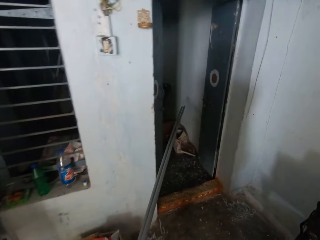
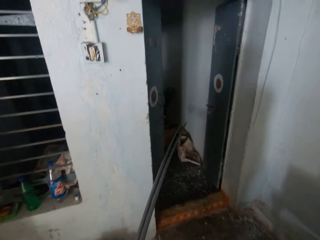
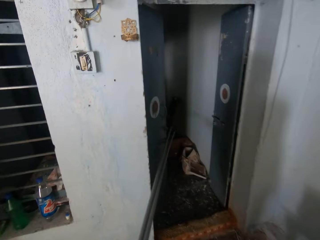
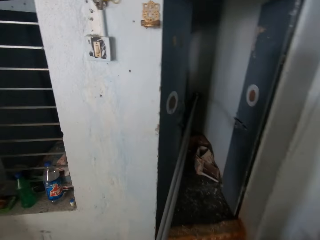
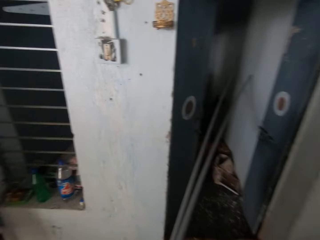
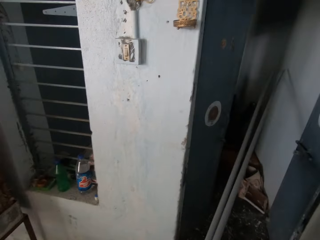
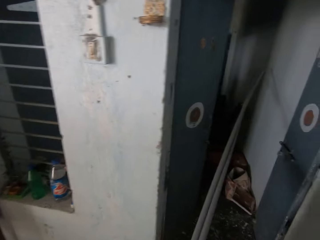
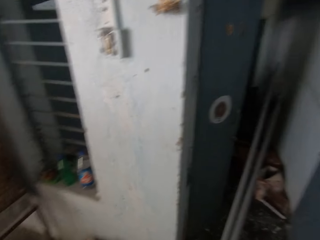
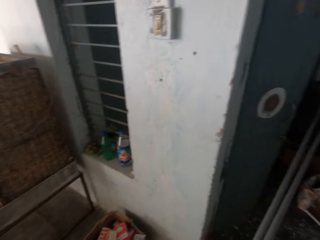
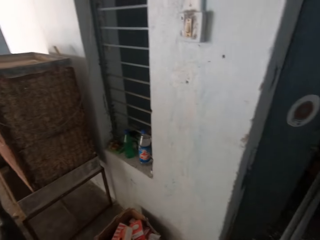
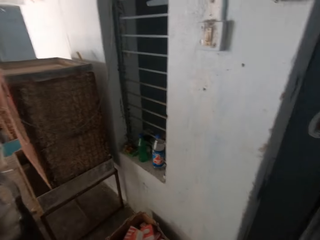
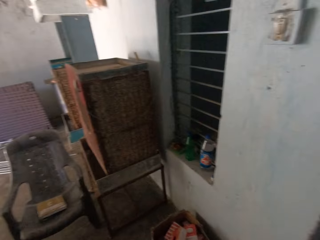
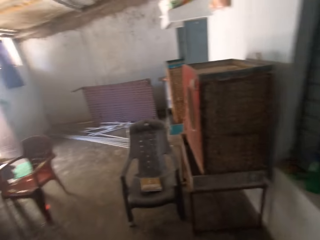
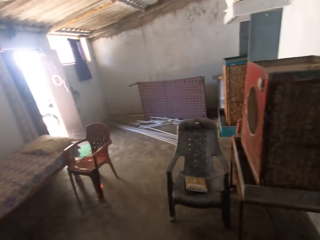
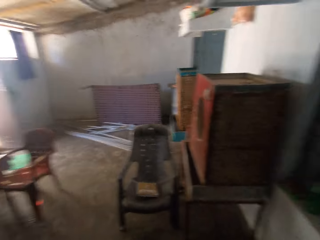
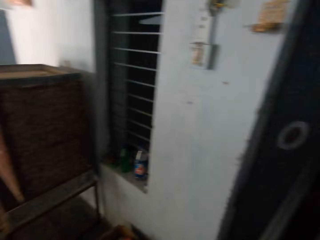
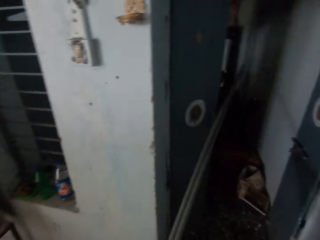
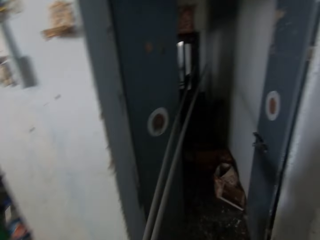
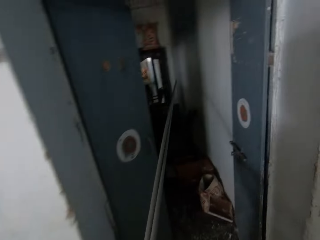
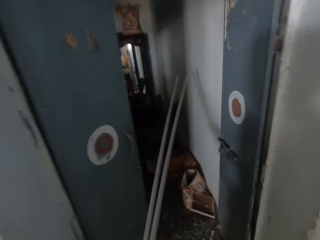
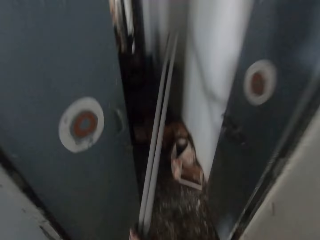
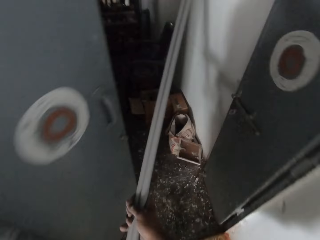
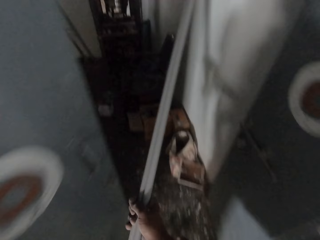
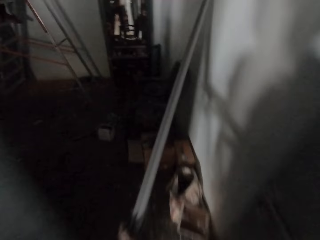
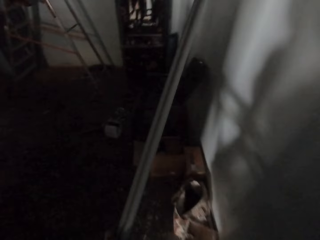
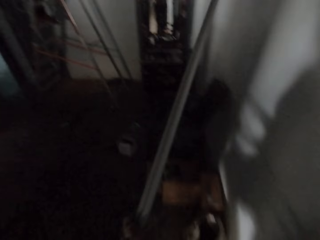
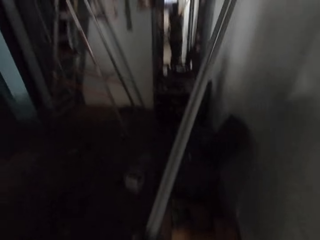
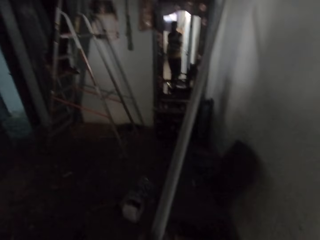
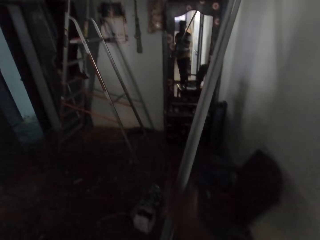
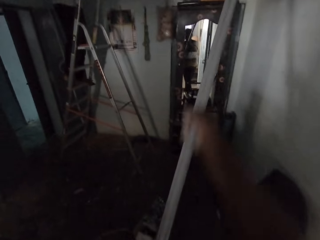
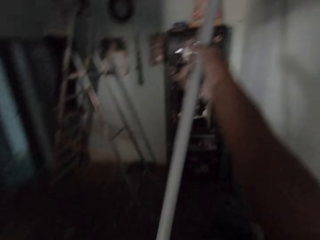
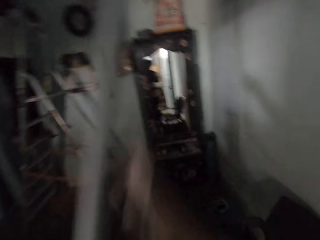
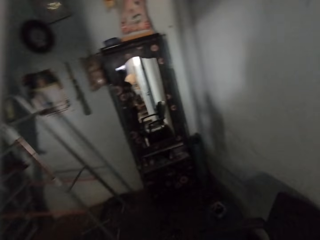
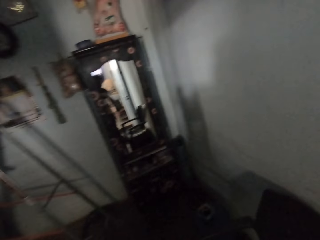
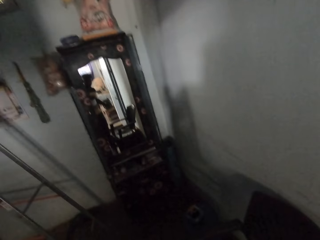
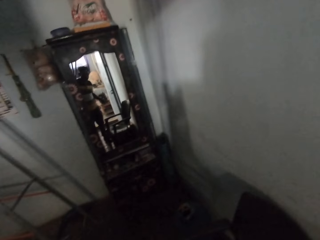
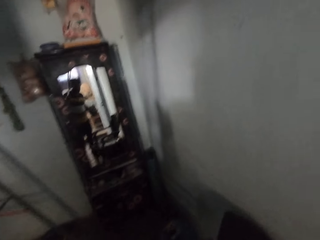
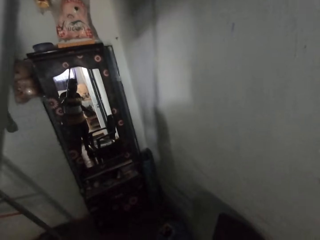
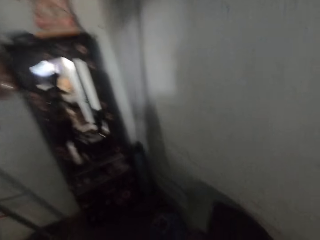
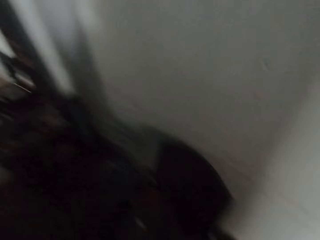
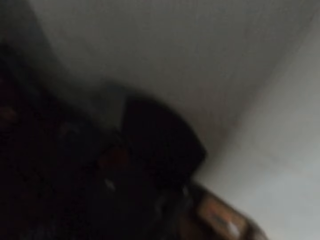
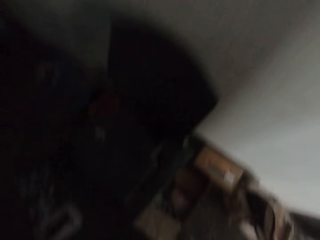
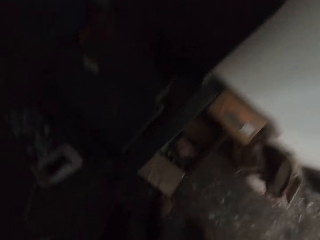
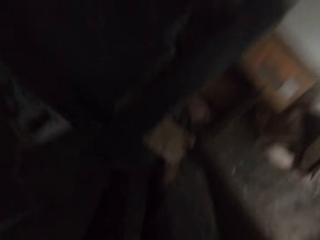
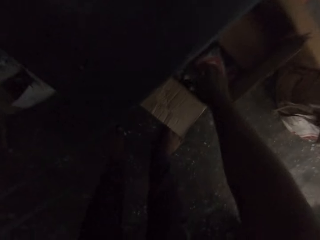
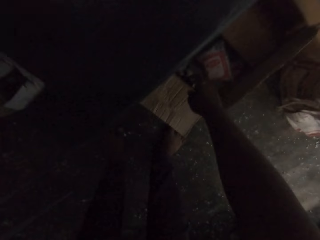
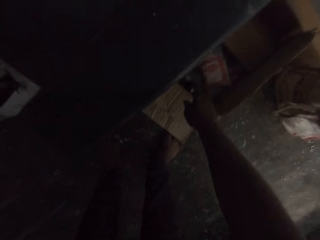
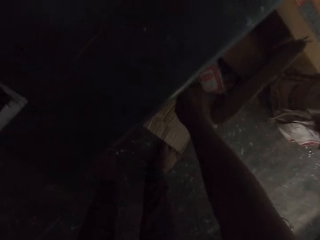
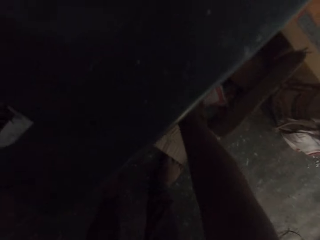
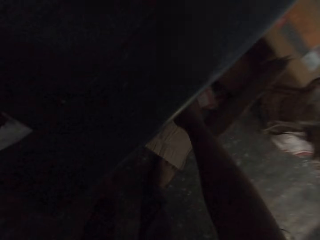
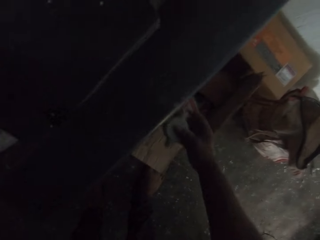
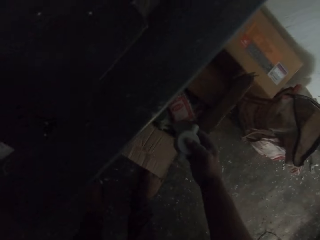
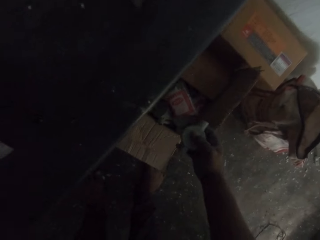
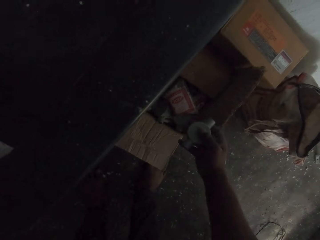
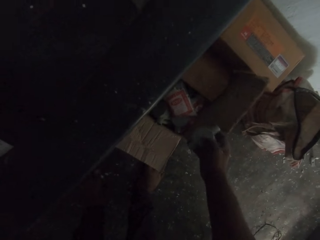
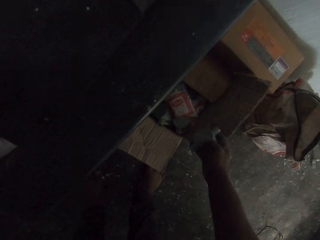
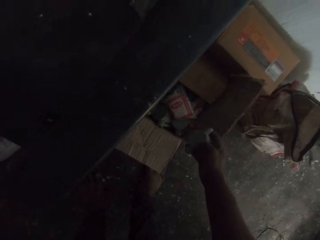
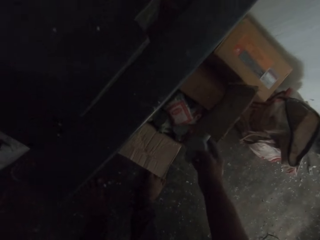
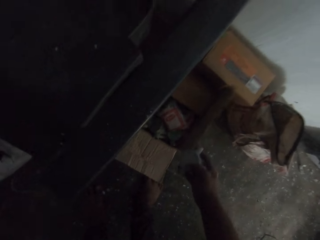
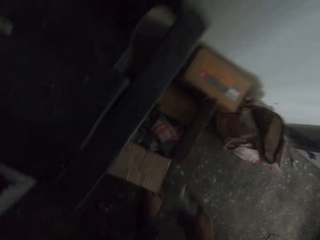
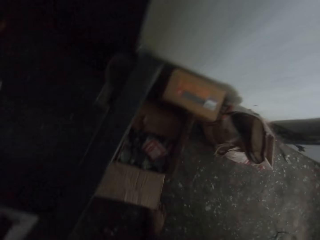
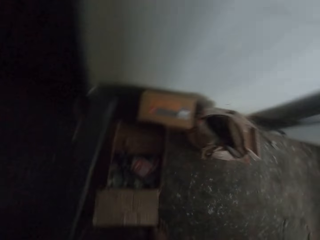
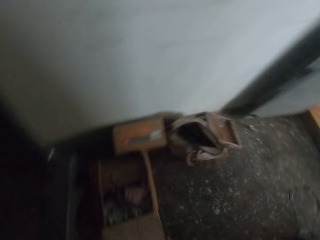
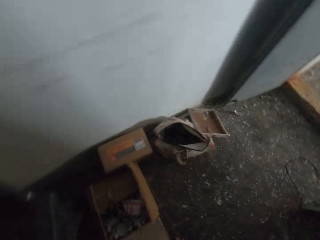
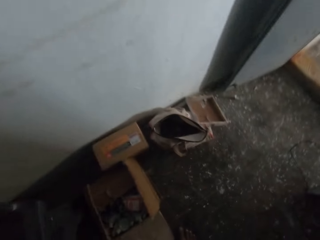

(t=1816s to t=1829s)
The camera wearer holds the pipes with his left hand. He places the pipes against the wall. He takes a junction box or plastic joints from a box on the ground with his right hand. He stares at the plastic joints.

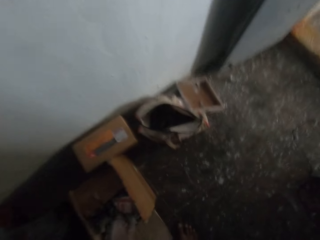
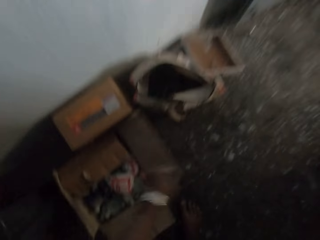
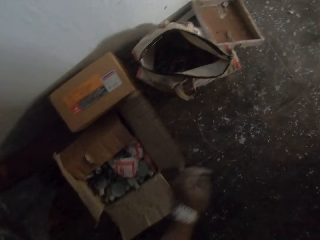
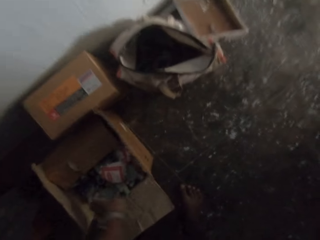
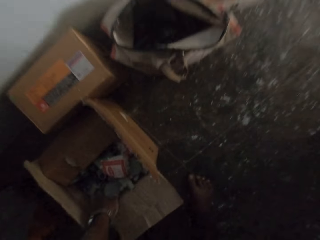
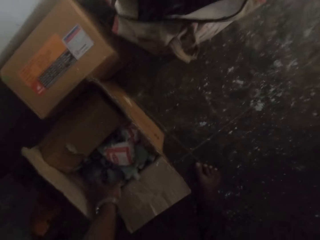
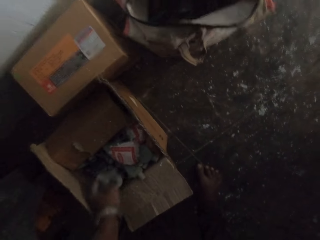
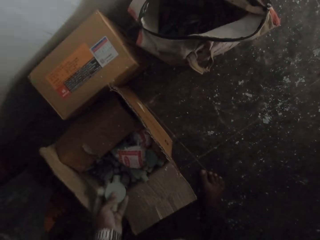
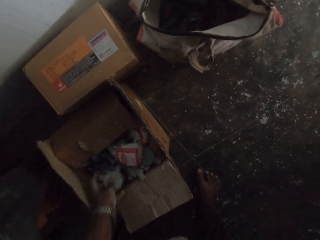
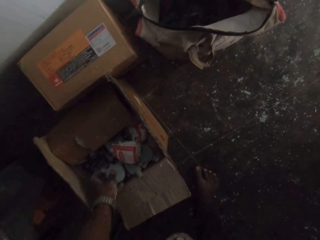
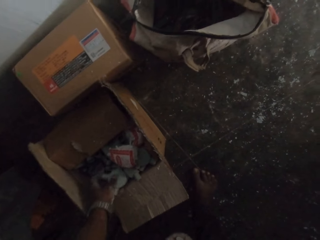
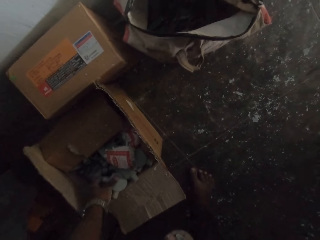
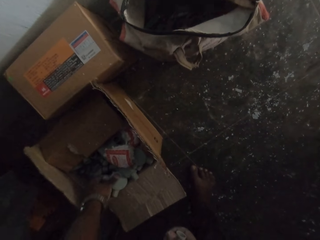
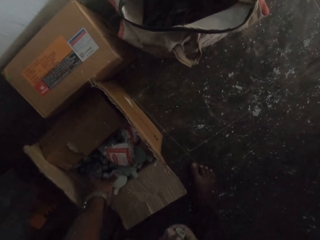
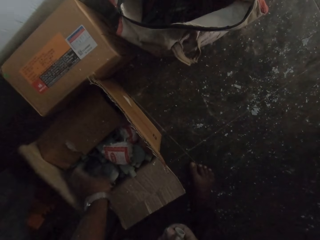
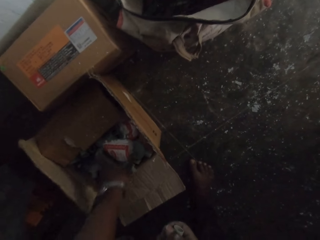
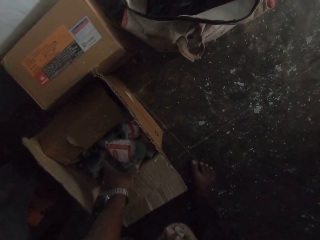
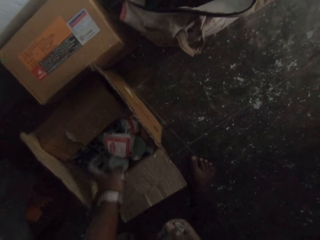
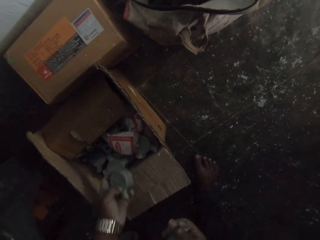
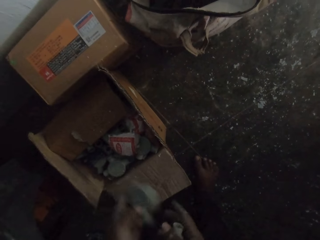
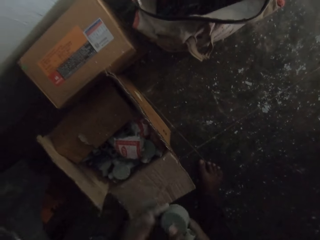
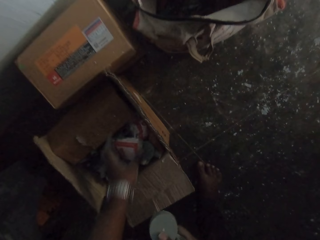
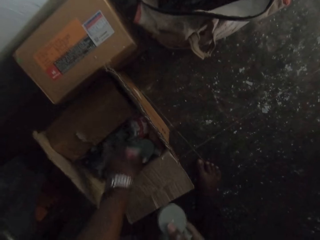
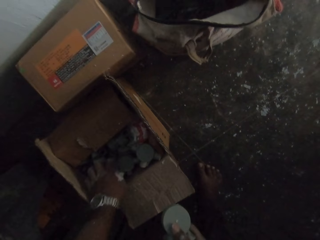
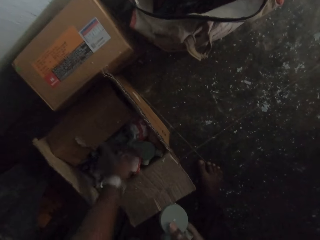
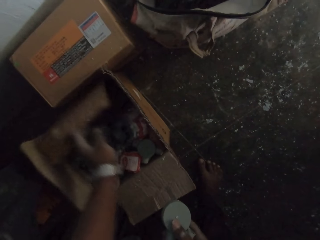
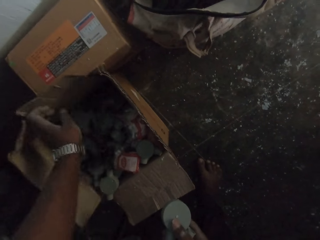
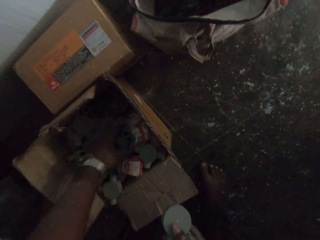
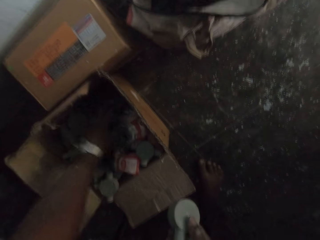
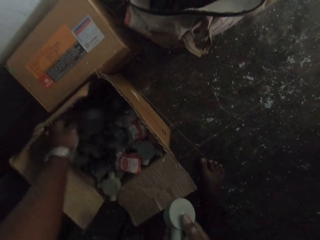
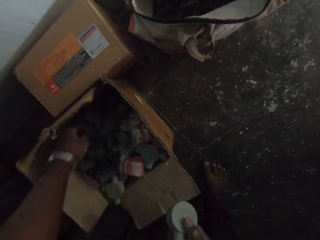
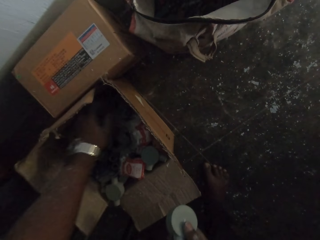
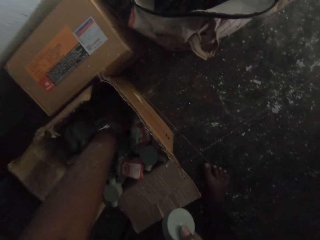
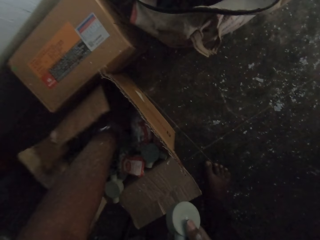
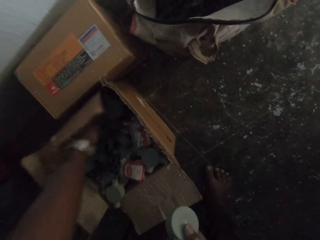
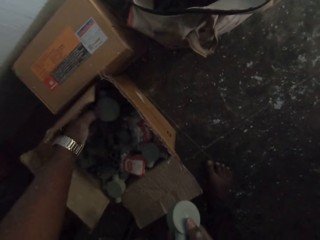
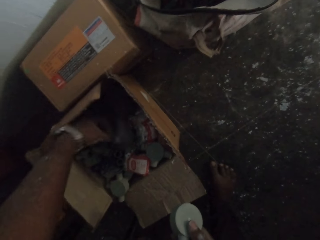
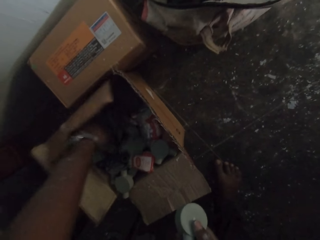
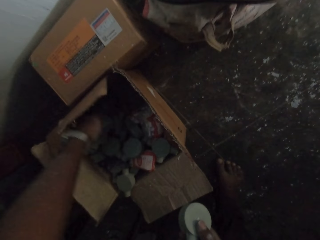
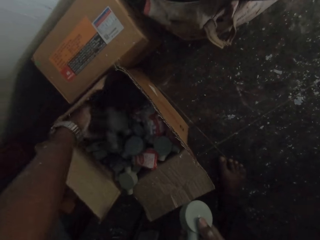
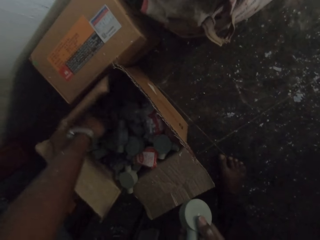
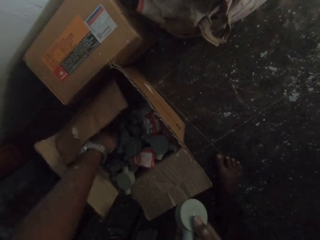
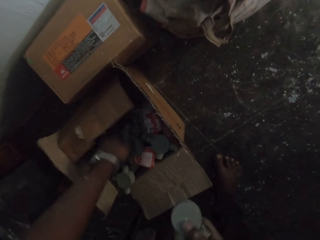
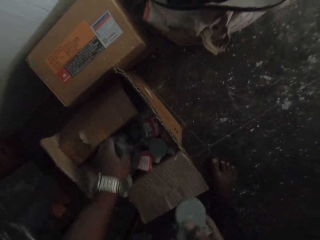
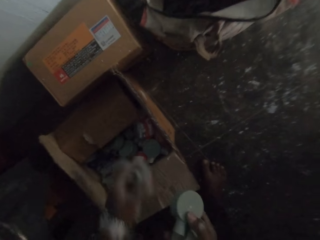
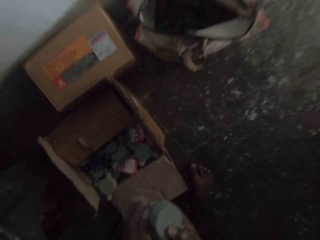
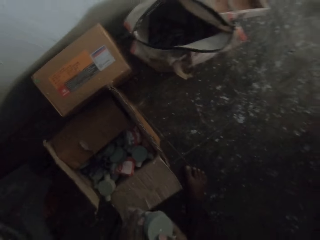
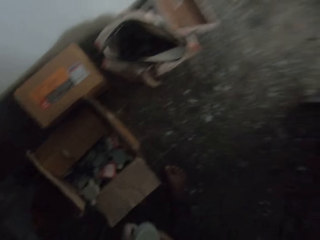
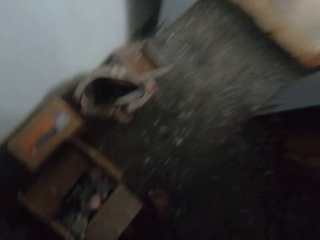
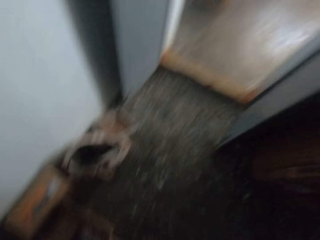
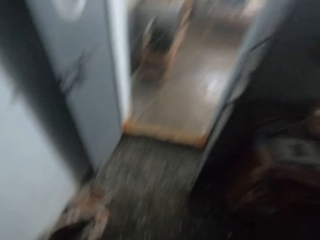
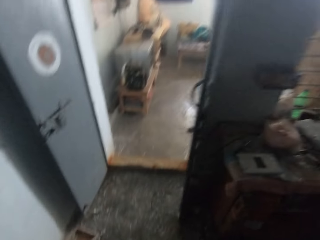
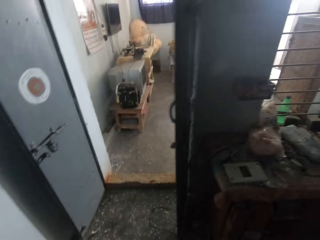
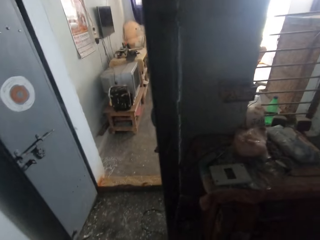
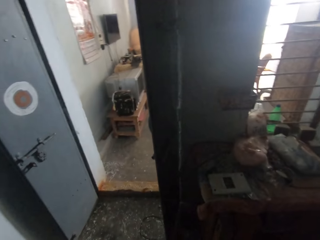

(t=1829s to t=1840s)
The camera wearer opens the box on the ground with his left hand. He takes a junction box from the box on the ground with his left hand. He drops the junction box in his left hand in the box on the ground. He takes a junction box from the box on the ground with his left hand. He passes the junction box from his left hand to his right hand. He rummages through the box with his left hand. He takes a junction box from the box on the ground with his left hand. He holds the junction boxes with both hands.
